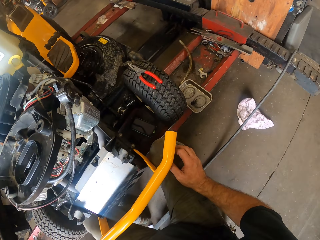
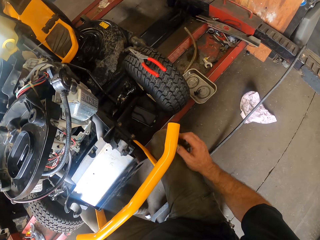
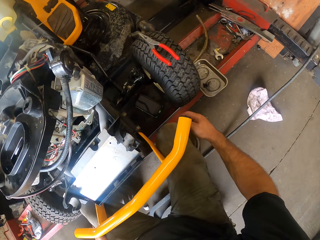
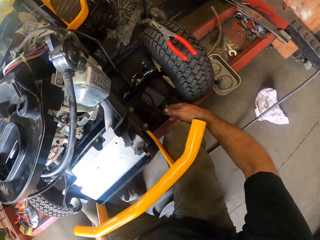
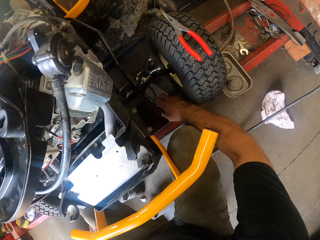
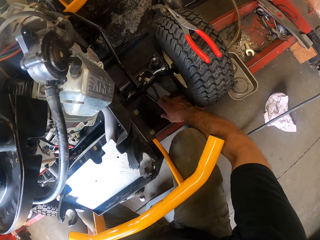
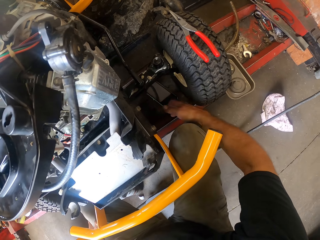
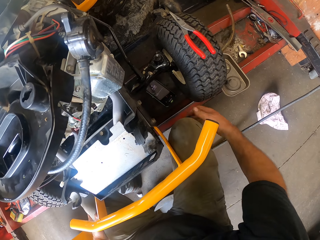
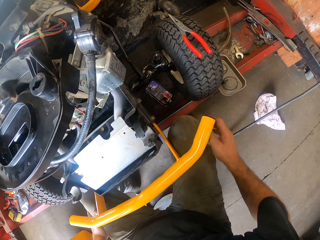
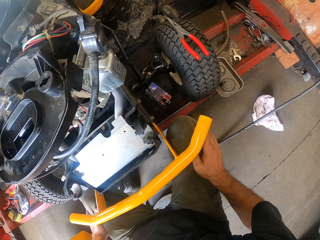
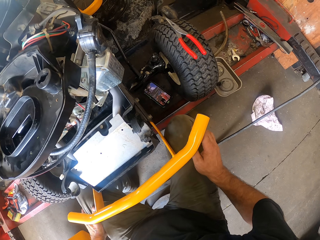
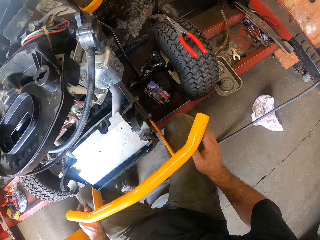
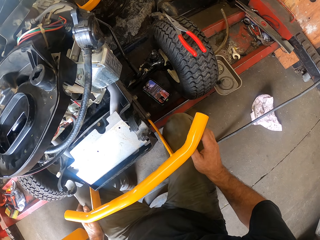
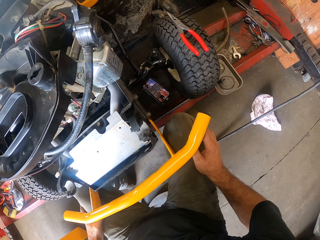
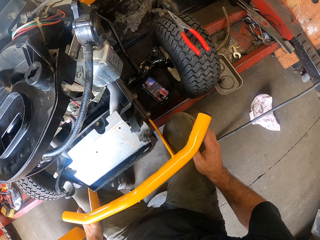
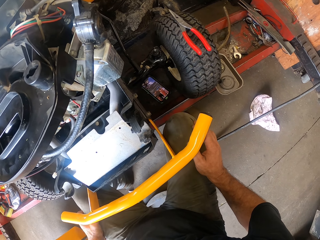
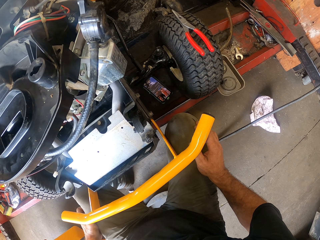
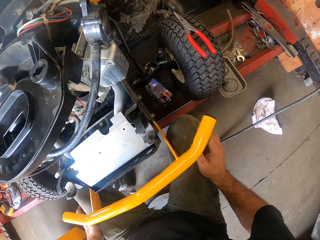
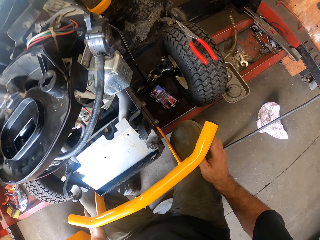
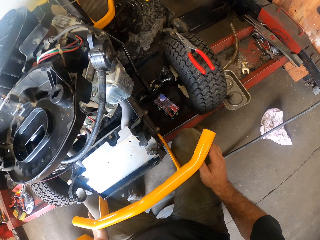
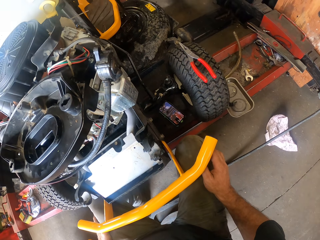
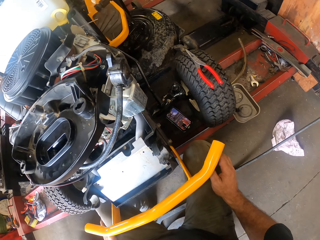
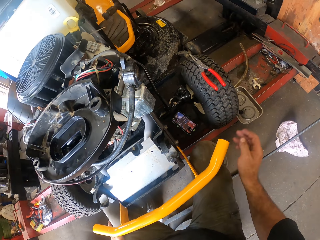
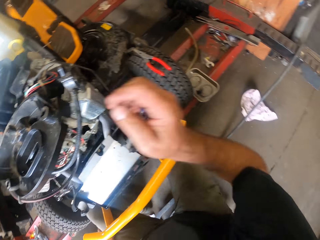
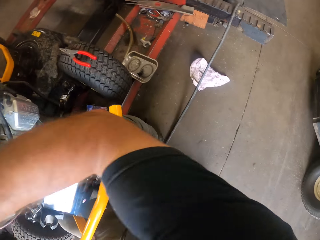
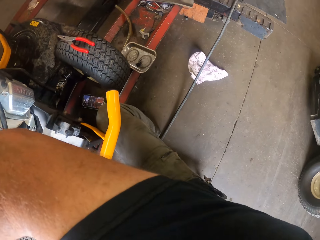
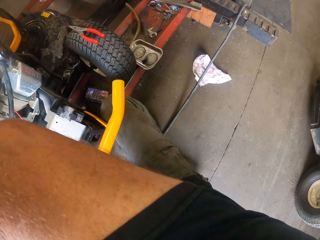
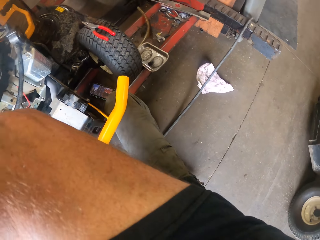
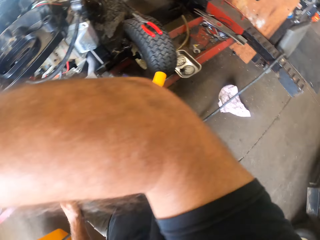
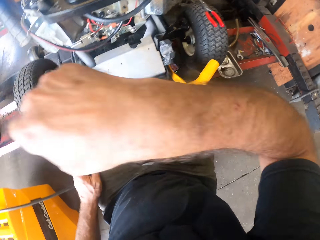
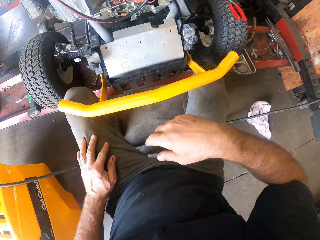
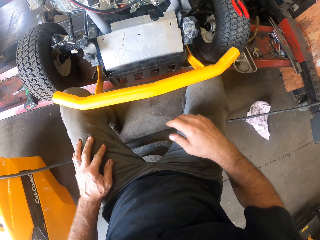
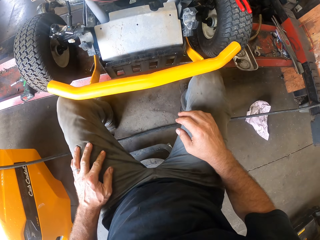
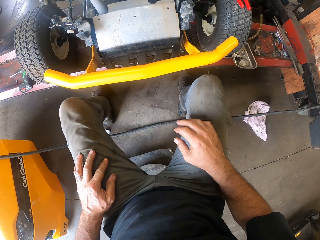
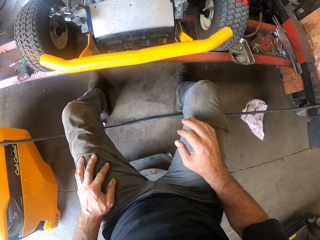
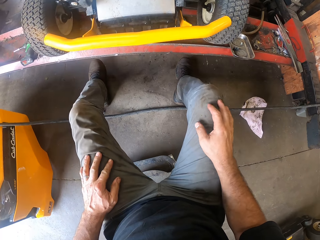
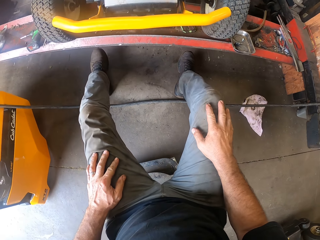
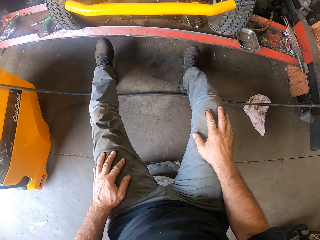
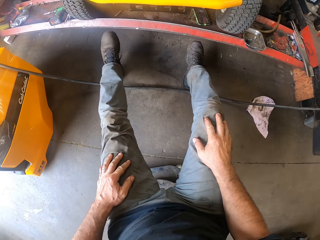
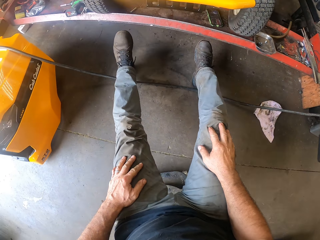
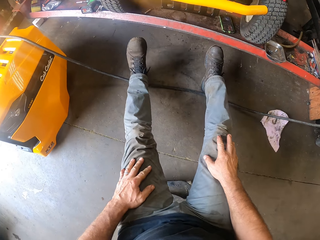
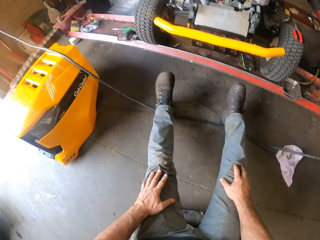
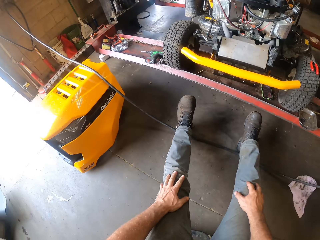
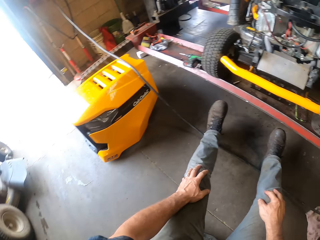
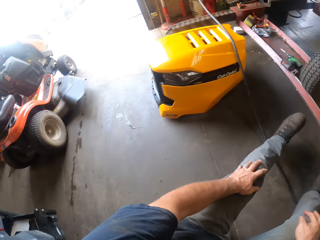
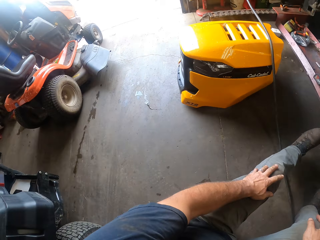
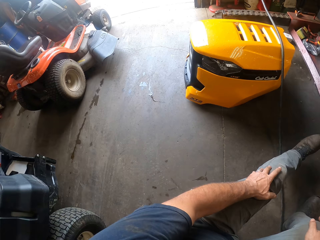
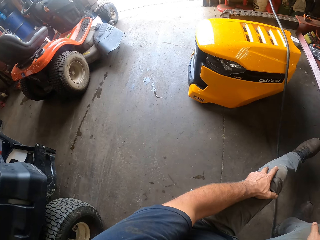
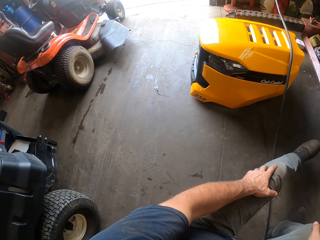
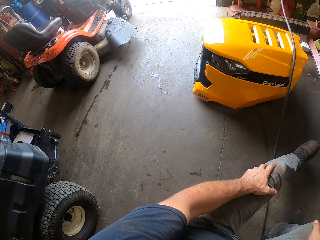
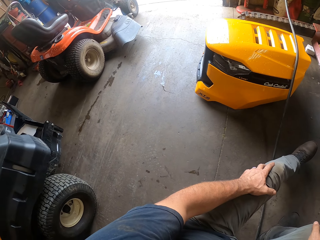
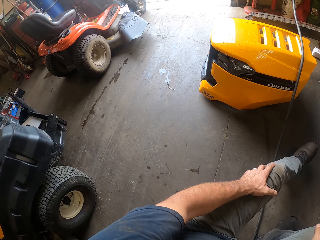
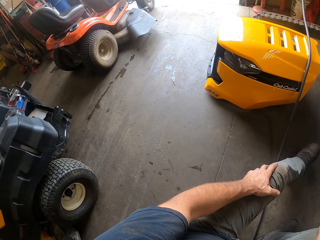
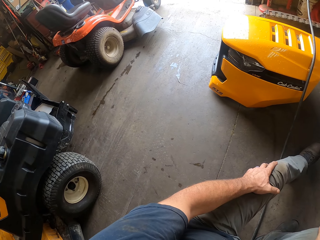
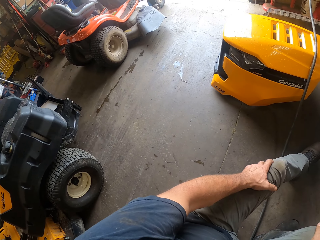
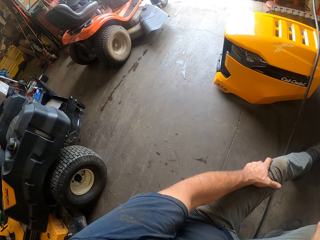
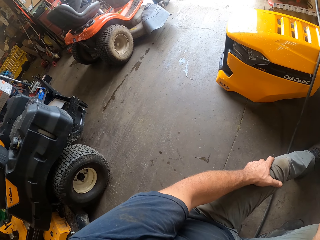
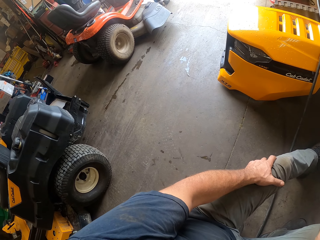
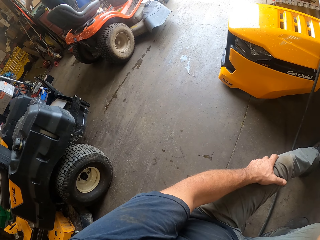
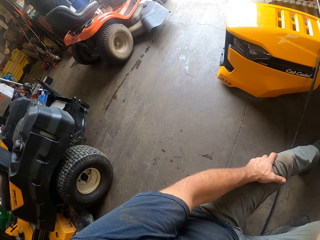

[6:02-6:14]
The camera wearer looks around the room. He touches the phone on the work bench with his right hand. He stares at the phone. He raises his right hand. He wipes the face. He places his right hand on his right lap. He moves away from the generator. He looks around the room.

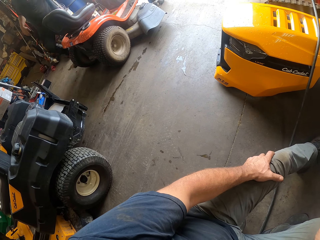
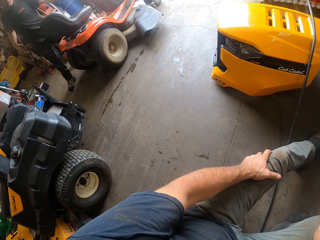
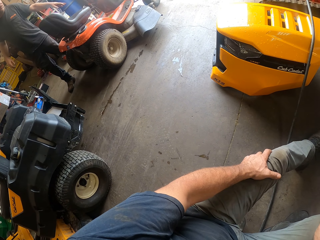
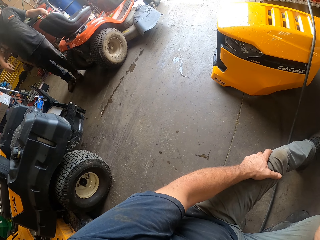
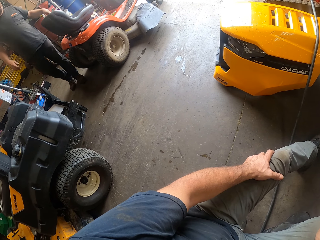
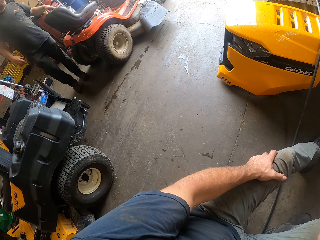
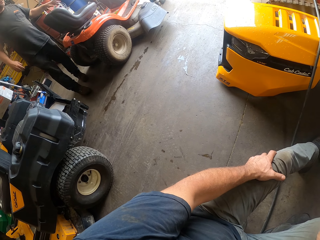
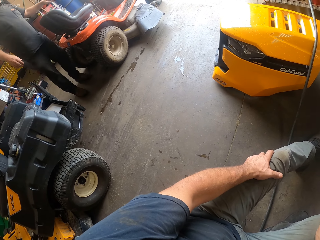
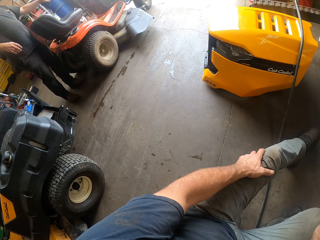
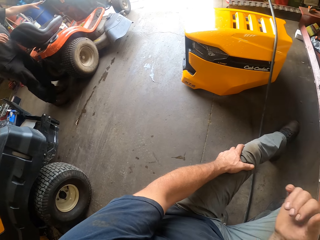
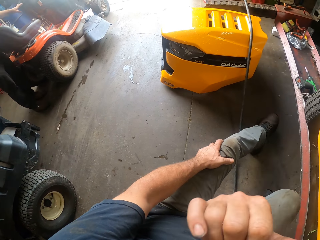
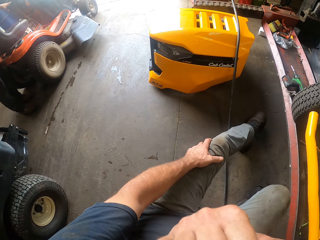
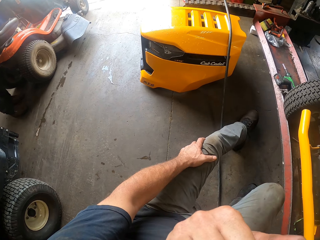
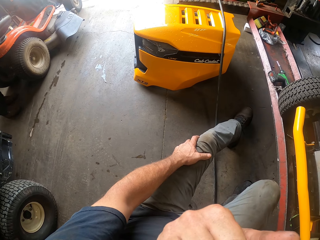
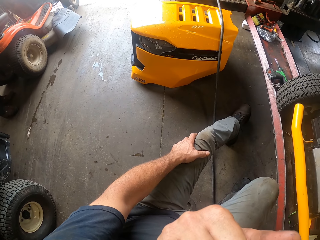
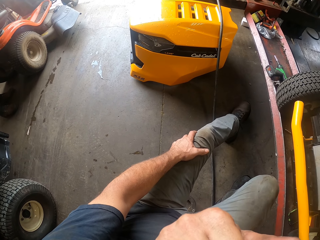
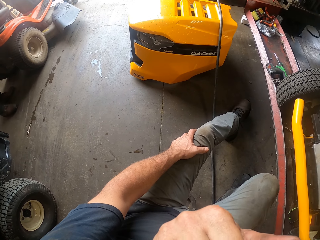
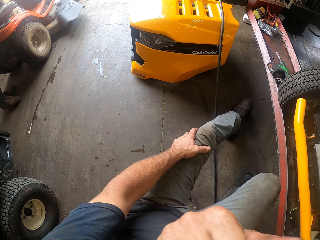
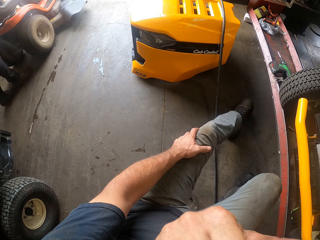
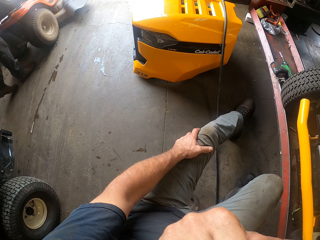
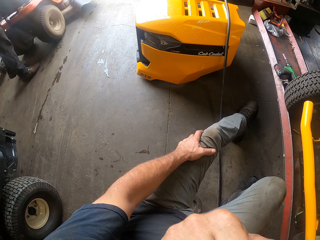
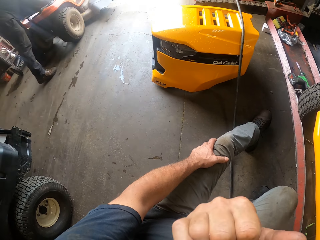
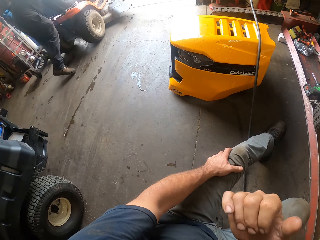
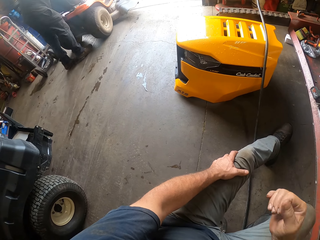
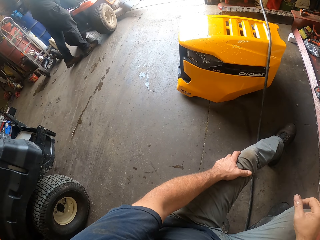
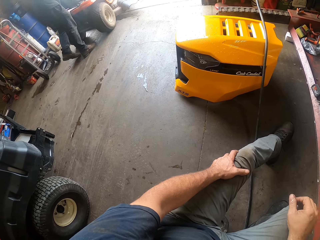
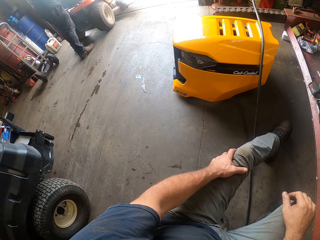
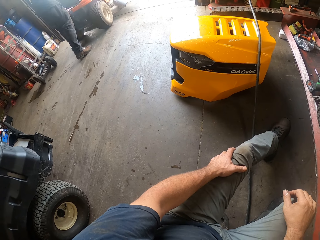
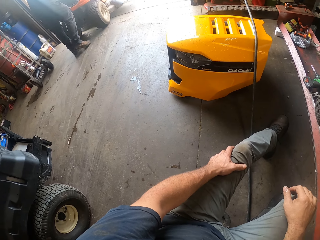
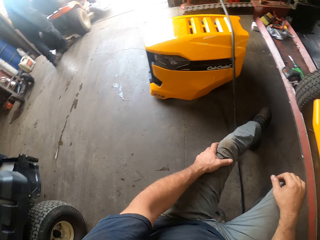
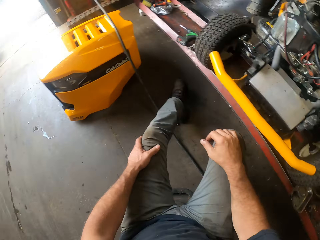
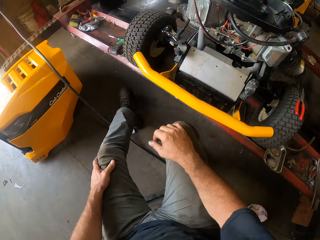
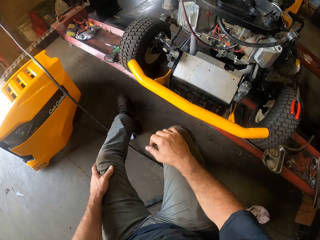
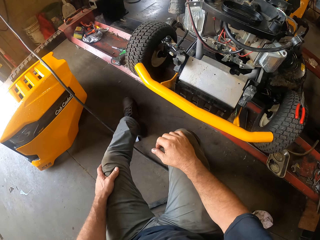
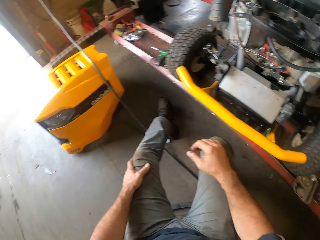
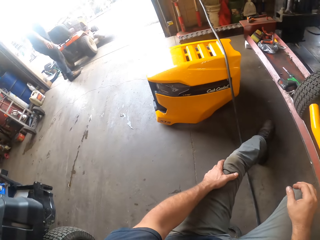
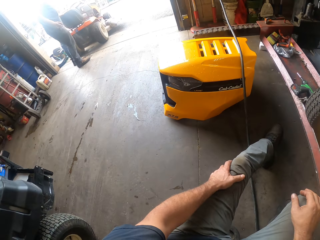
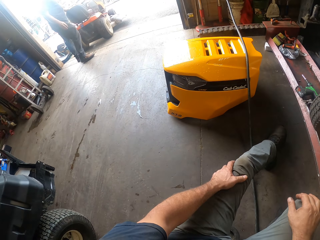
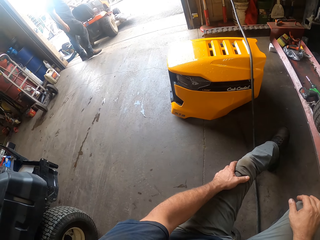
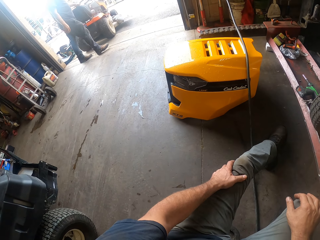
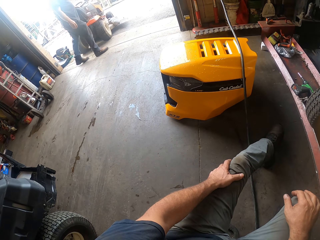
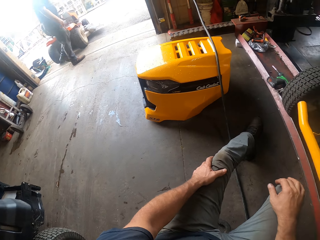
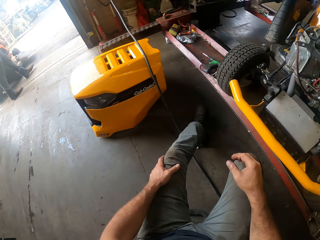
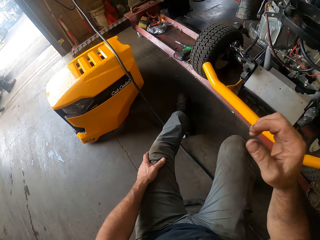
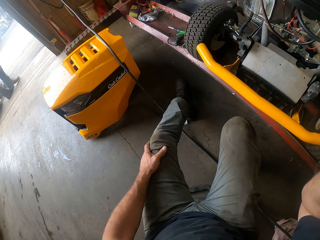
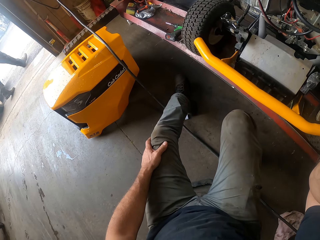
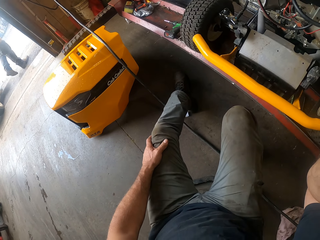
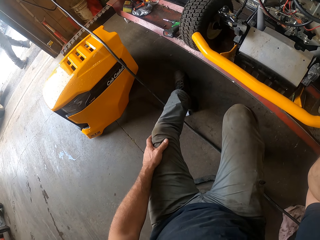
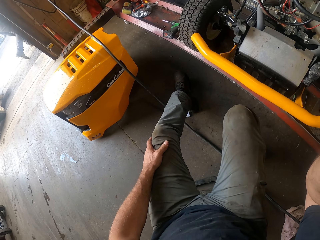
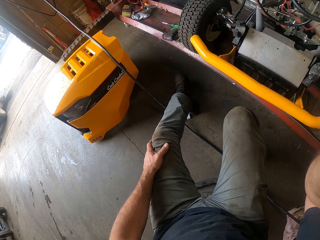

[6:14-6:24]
A man walks in the room. The camera wearer raises his right hand. The man pushes the lawn mower. The camera wearer places his right hand on his right lap. He looks around the room and raises his right hand.
